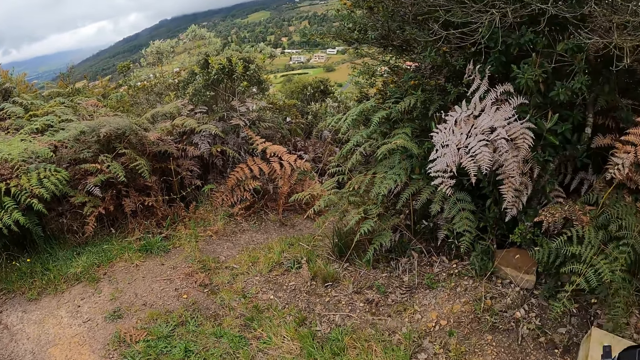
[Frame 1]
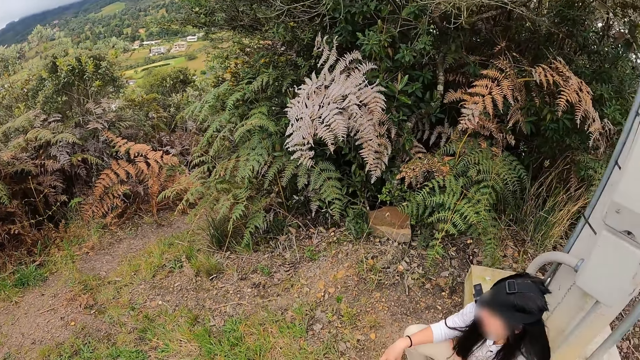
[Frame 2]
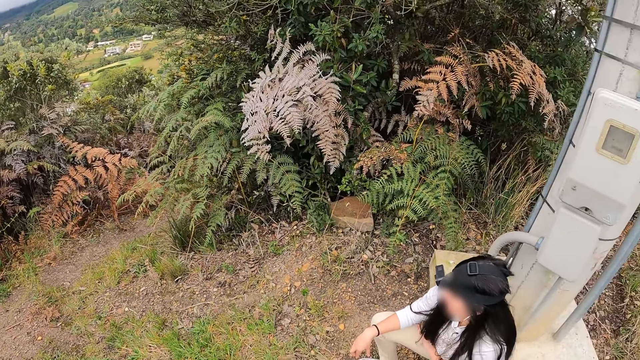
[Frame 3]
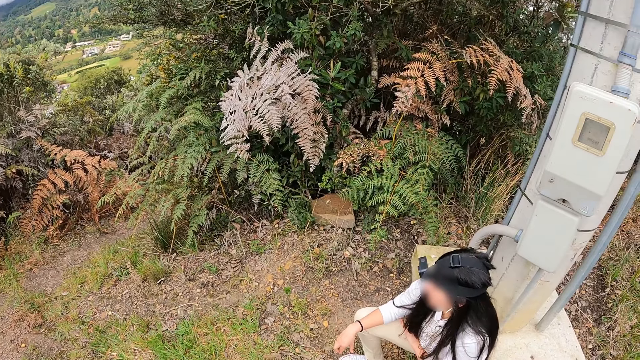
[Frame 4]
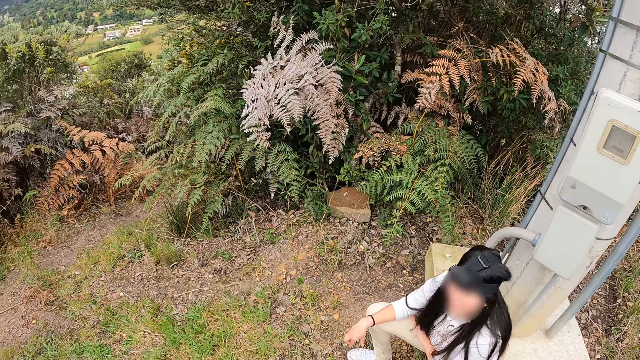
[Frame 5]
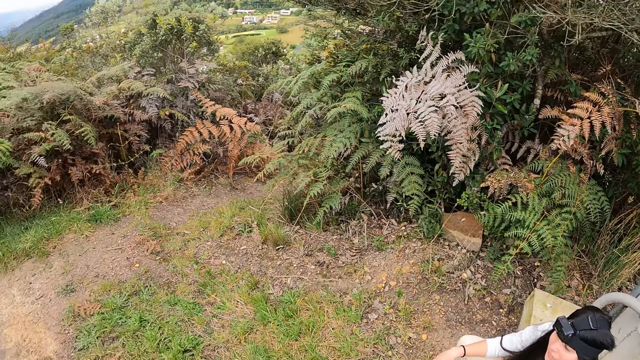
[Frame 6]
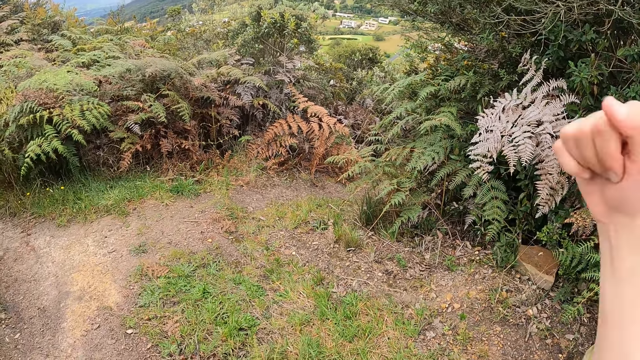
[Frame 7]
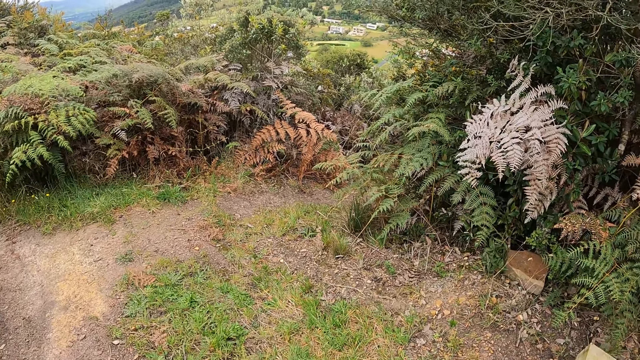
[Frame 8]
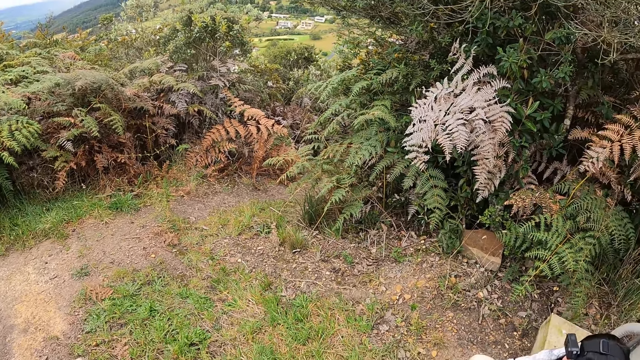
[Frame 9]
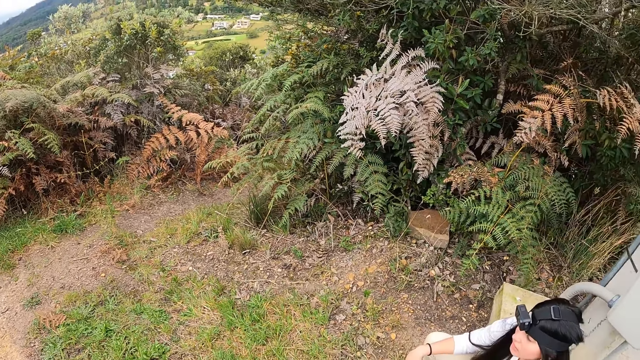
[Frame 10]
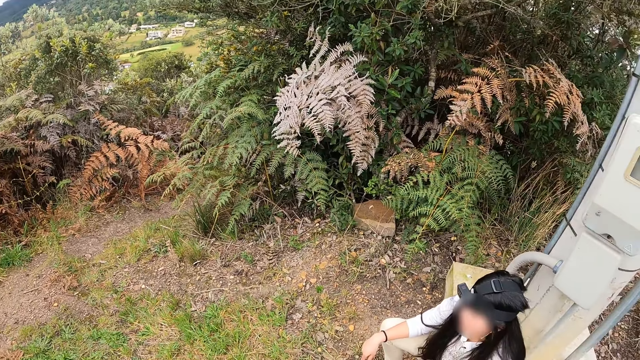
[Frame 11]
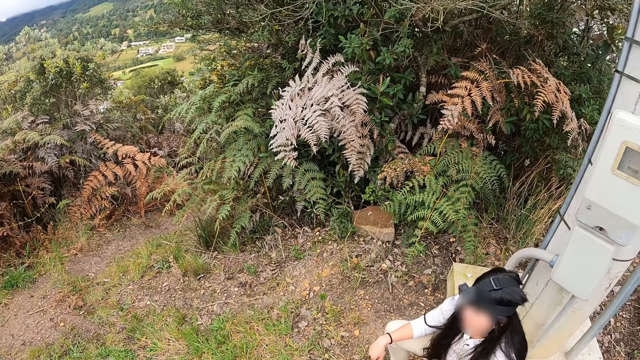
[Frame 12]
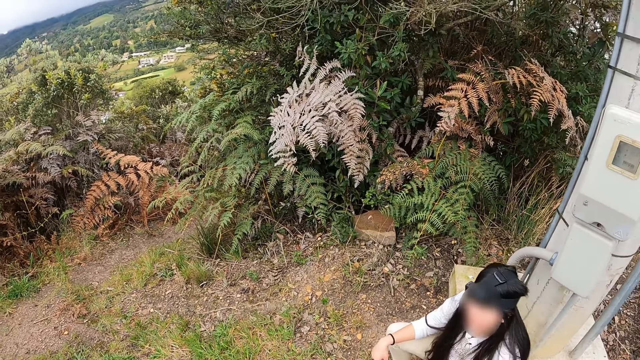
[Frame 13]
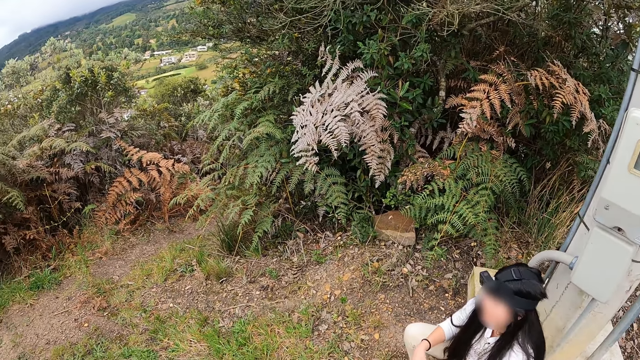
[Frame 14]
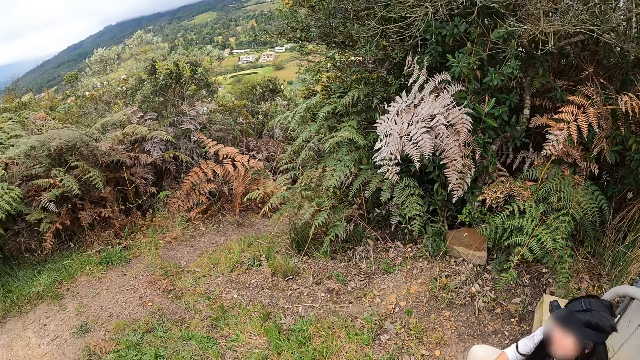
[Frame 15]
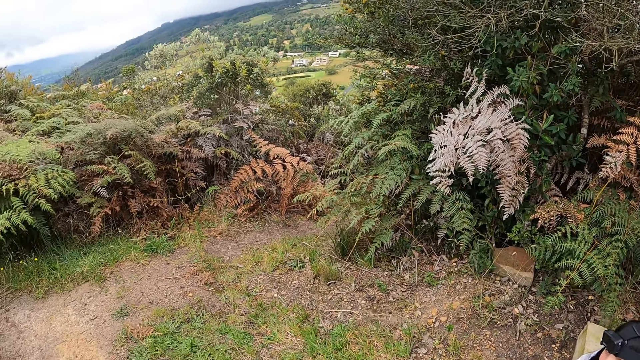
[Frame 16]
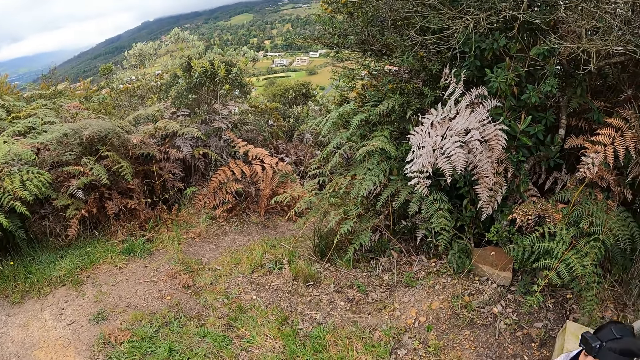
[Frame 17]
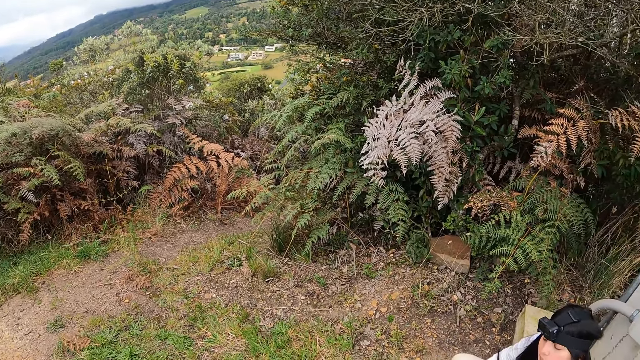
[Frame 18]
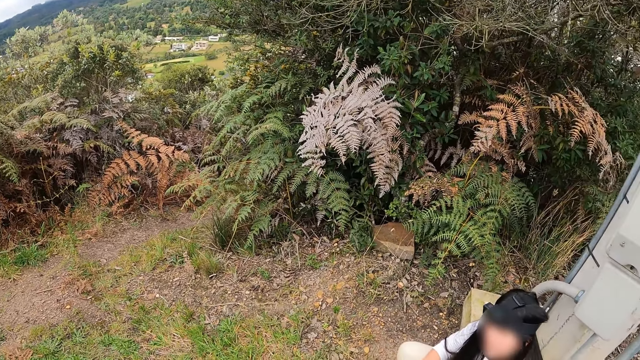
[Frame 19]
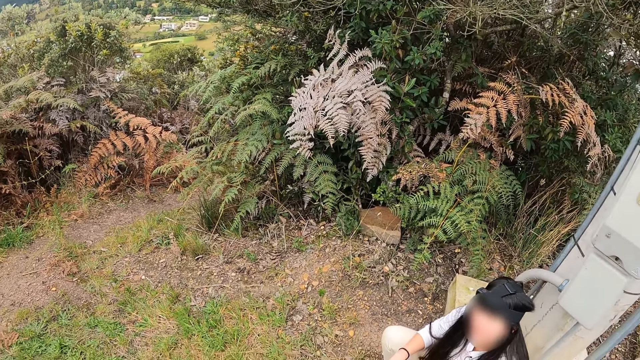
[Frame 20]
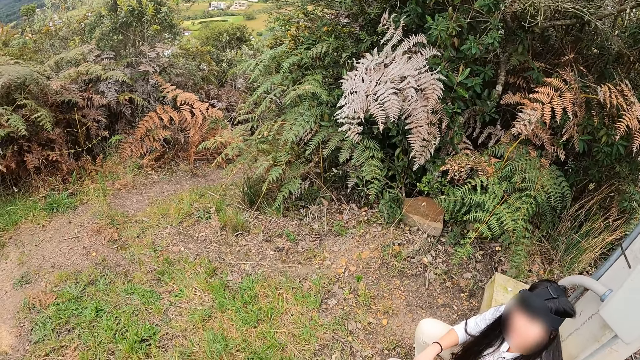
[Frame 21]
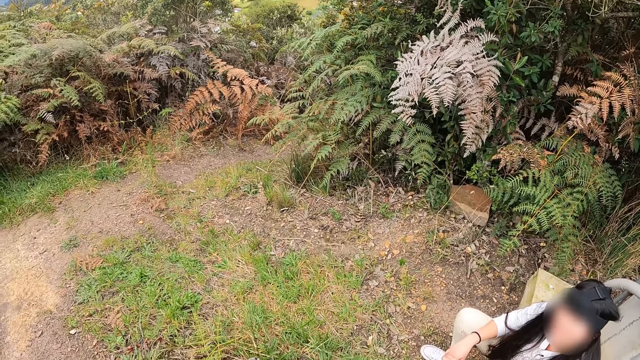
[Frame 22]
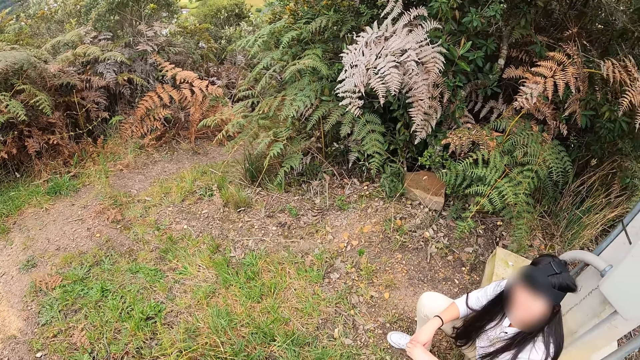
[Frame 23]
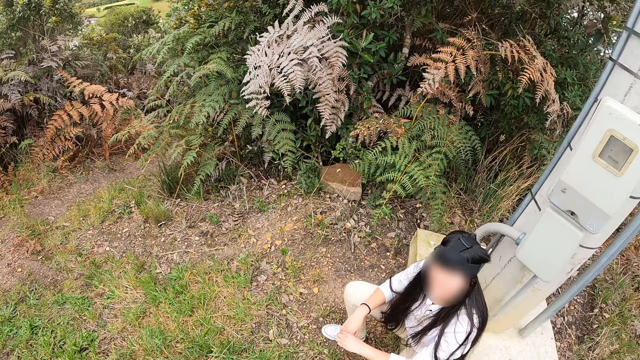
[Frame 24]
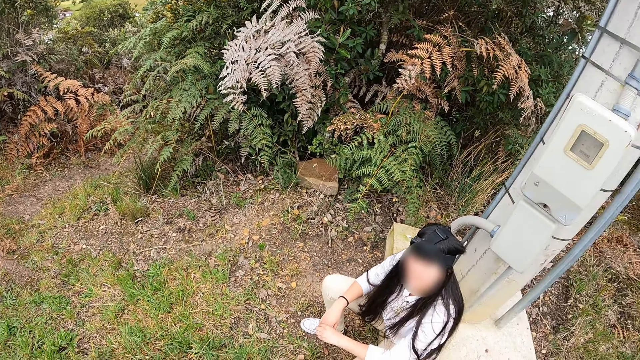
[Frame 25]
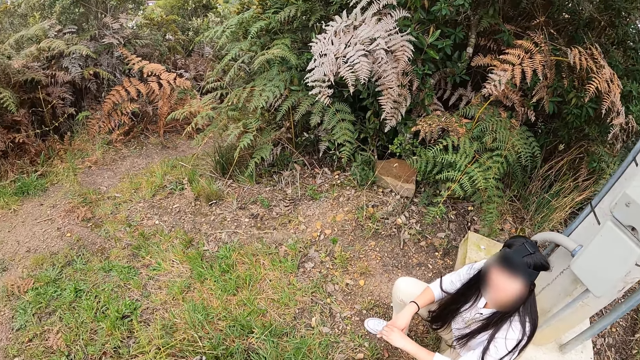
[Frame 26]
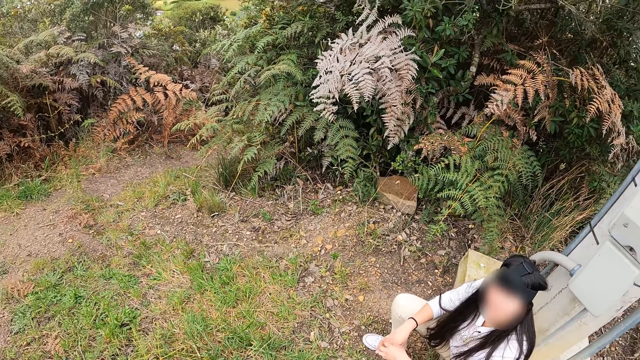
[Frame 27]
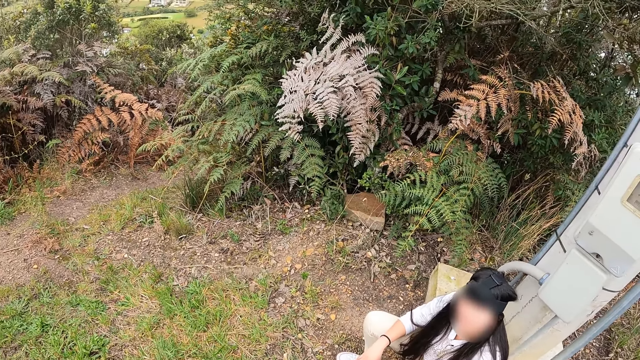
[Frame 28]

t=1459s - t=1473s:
The camera wearer stares at a lady.

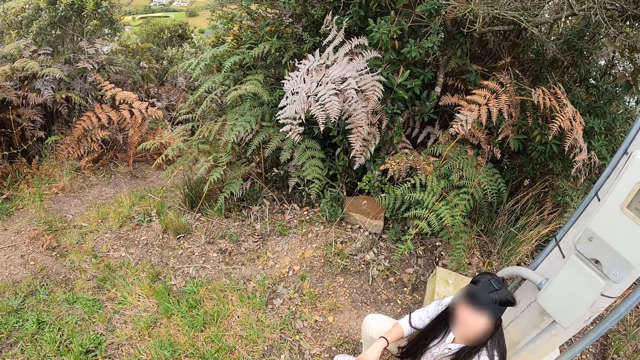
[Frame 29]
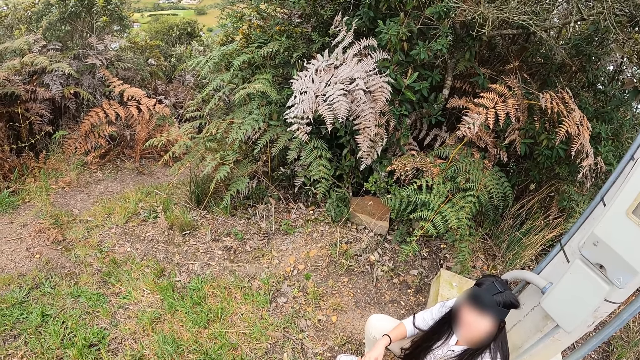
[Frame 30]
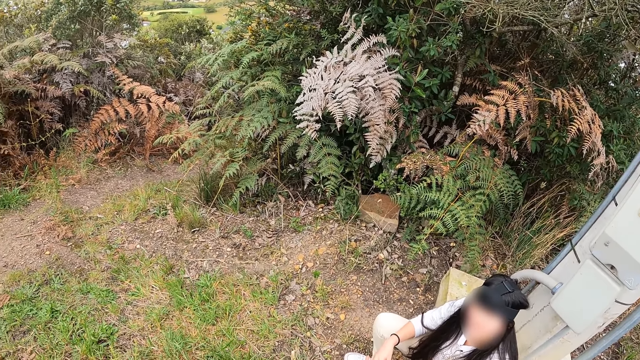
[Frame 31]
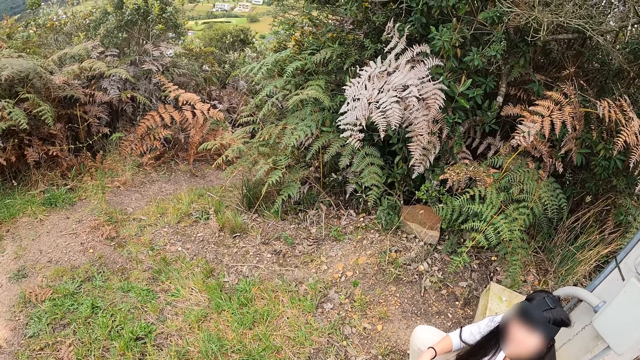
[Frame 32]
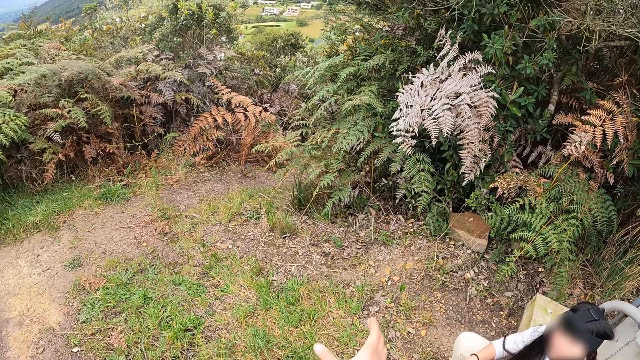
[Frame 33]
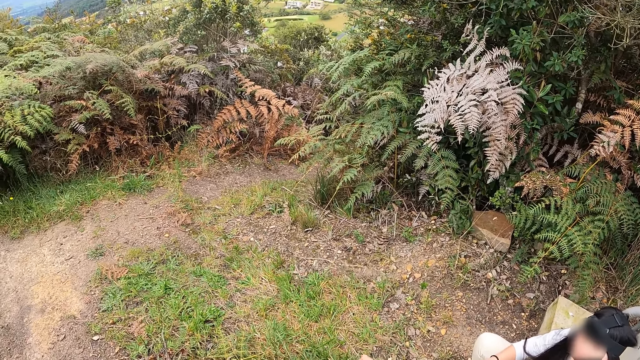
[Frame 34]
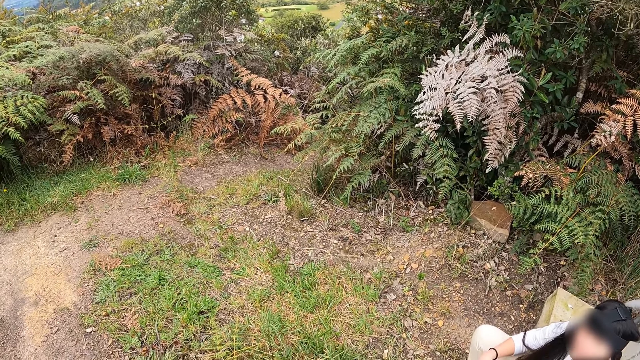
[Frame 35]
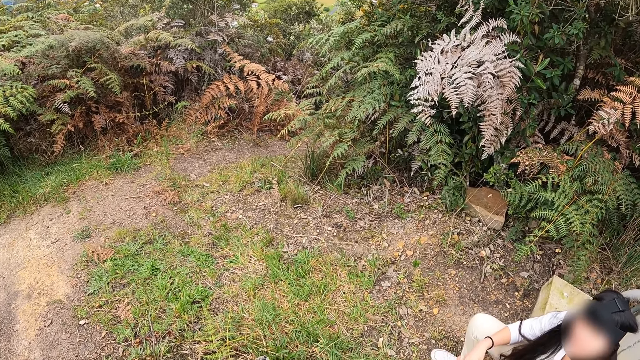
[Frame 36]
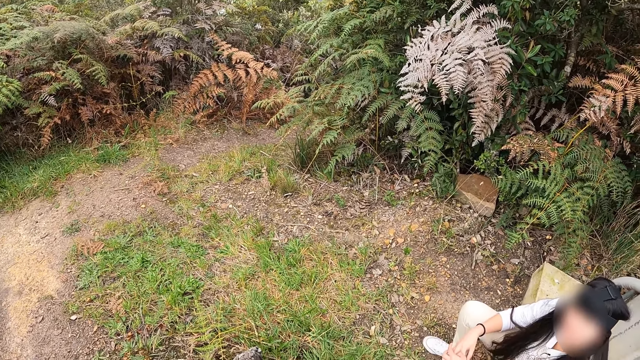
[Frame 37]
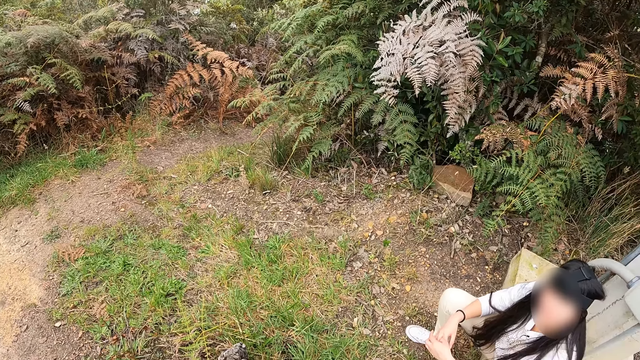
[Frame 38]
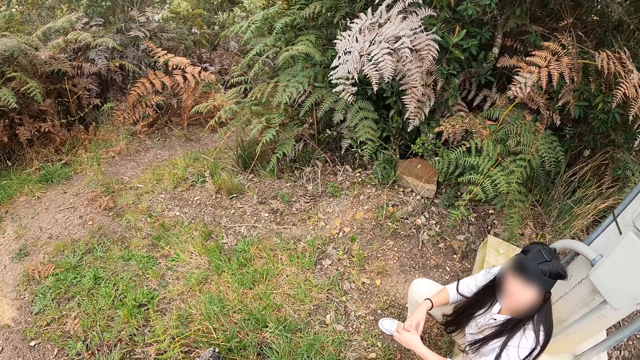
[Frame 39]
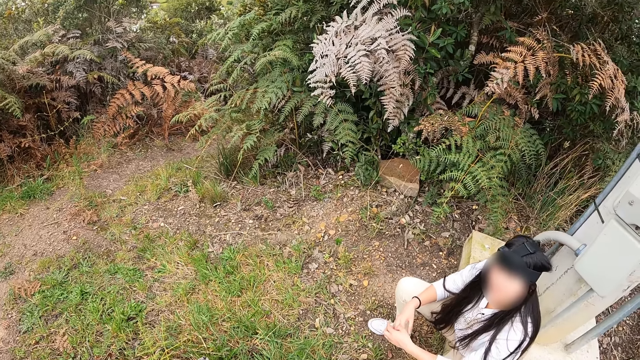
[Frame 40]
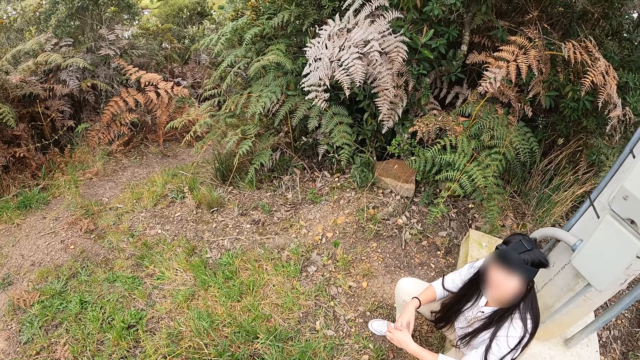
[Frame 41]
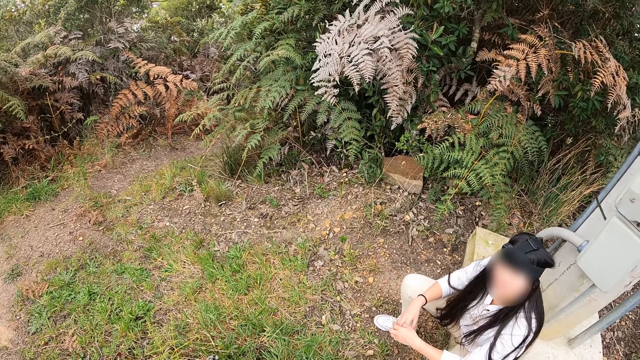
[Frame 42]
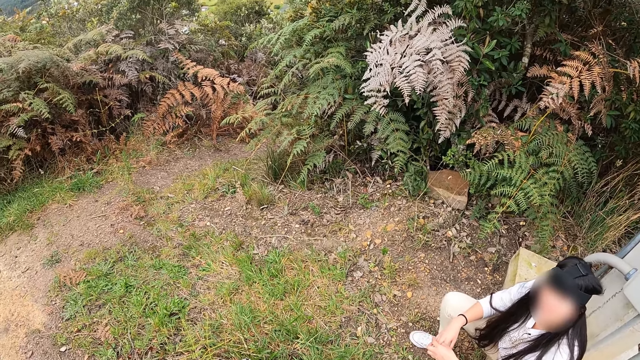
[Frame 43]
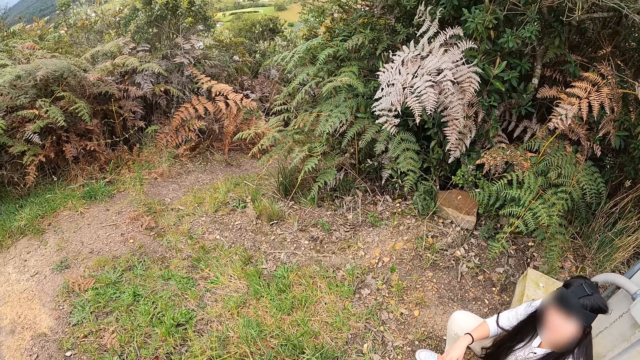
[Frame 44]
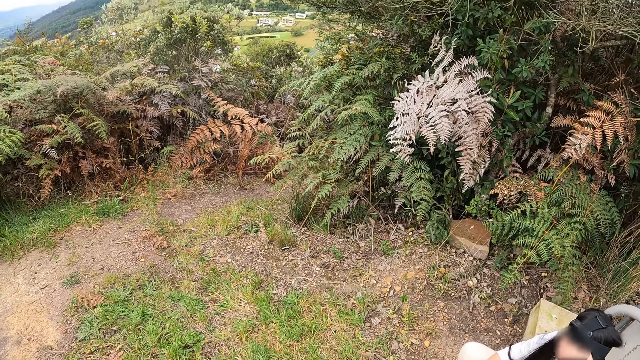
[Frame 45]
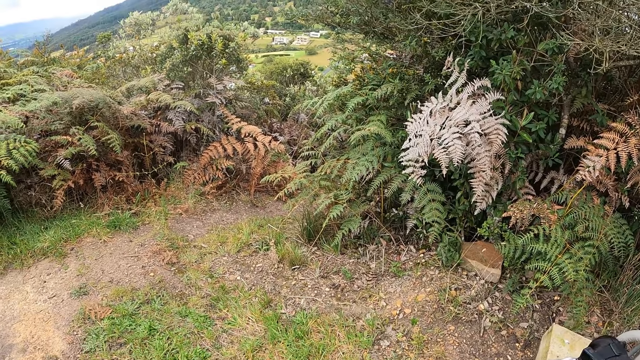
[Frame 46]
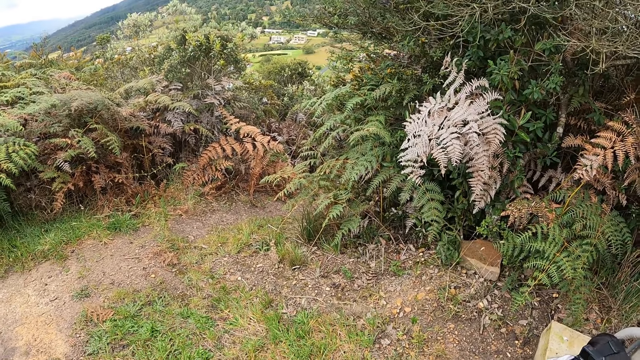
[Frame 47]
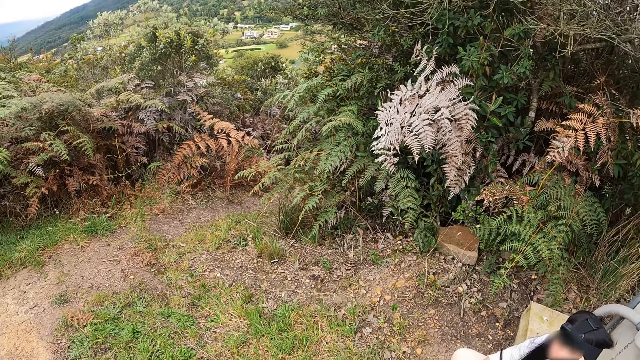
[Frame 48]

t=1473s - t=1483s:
The camera wearer looks around the thicket. They stare at the lady.
